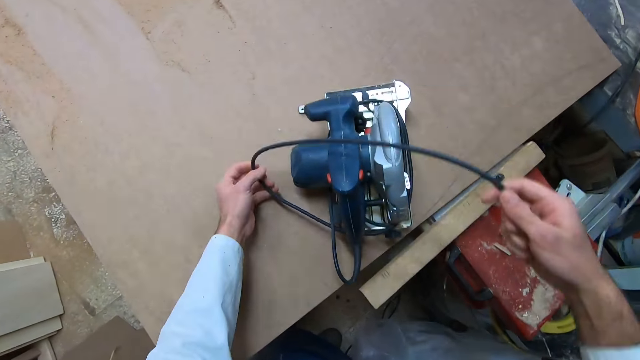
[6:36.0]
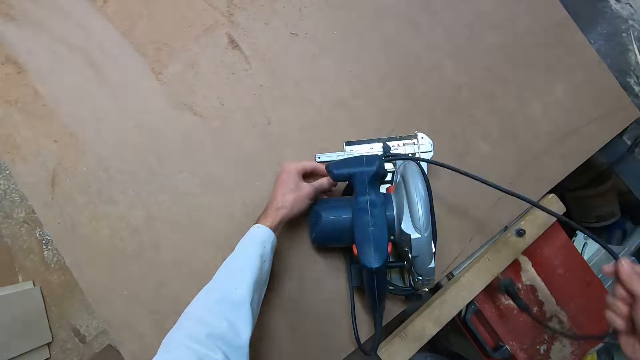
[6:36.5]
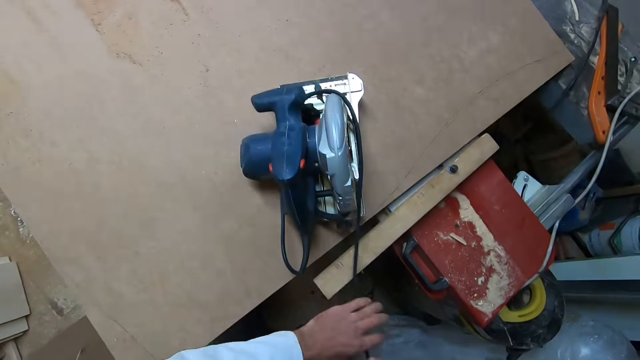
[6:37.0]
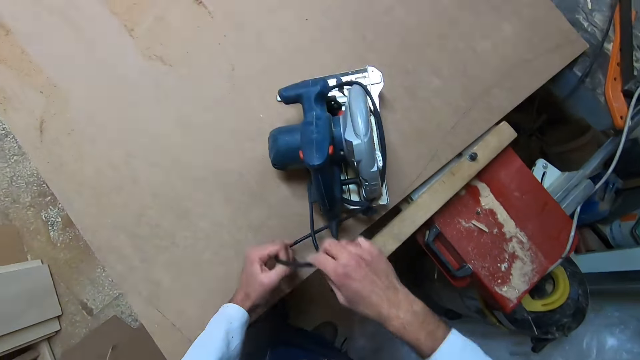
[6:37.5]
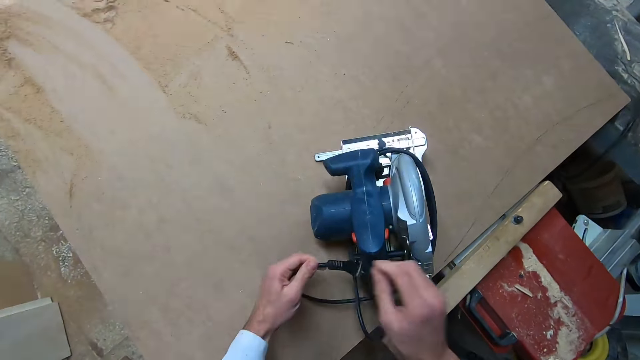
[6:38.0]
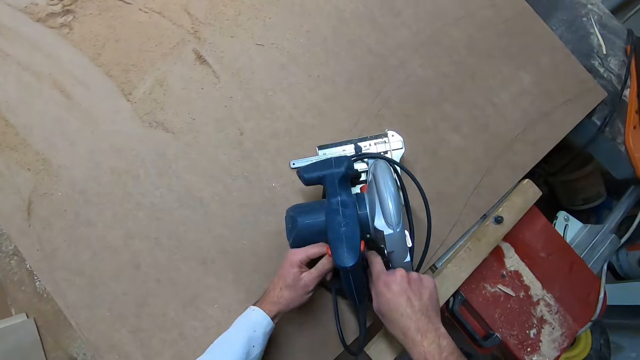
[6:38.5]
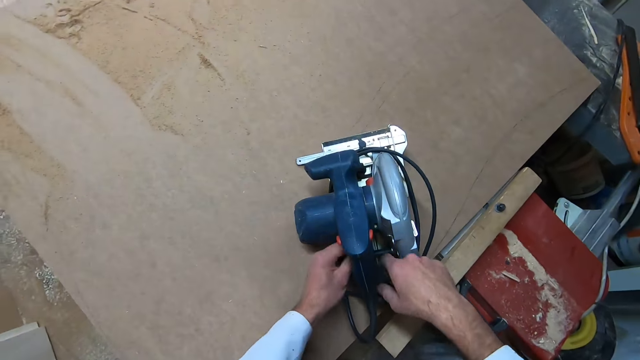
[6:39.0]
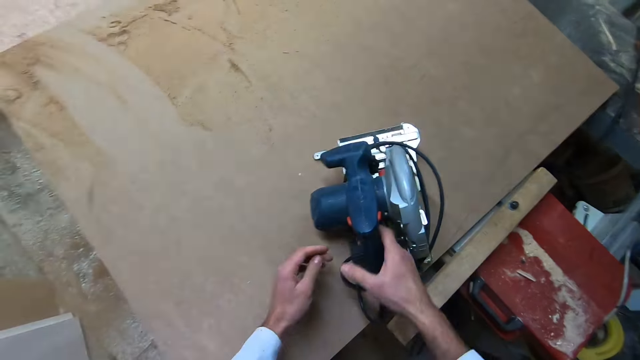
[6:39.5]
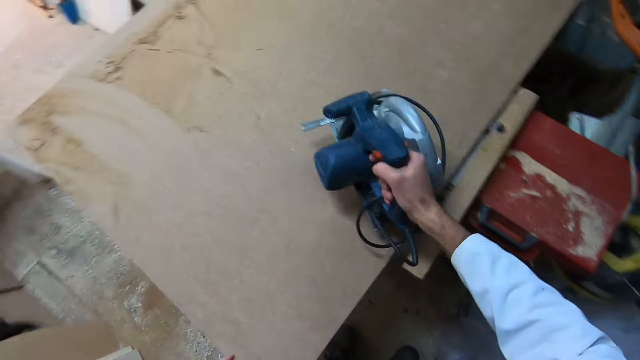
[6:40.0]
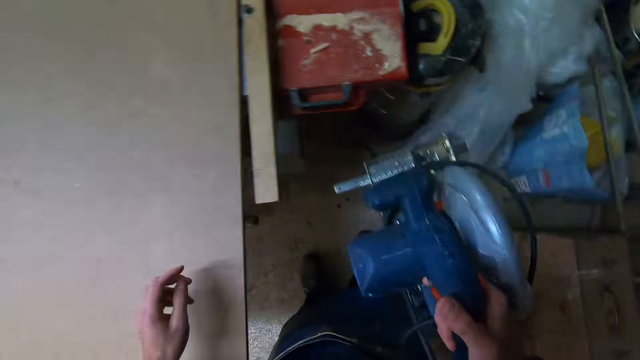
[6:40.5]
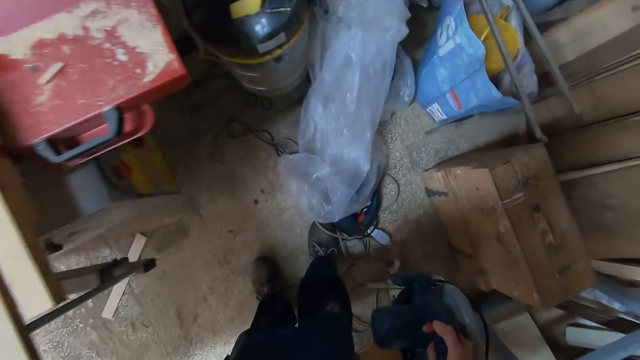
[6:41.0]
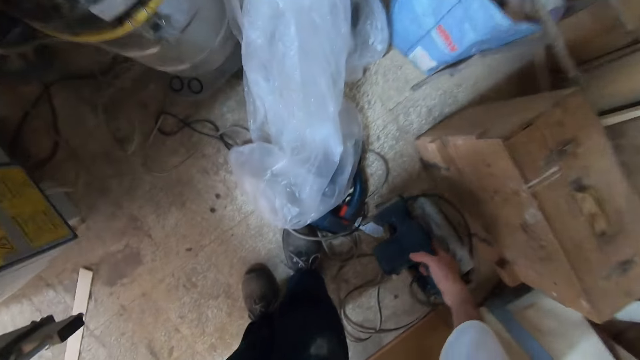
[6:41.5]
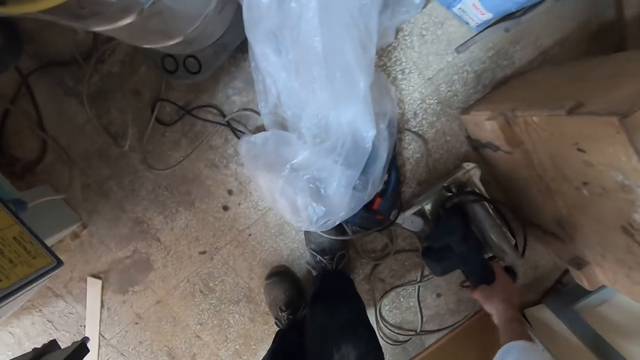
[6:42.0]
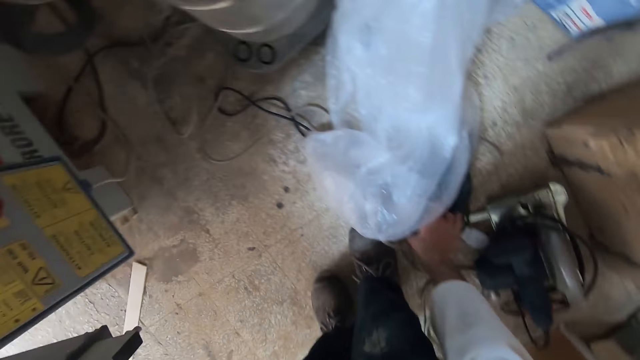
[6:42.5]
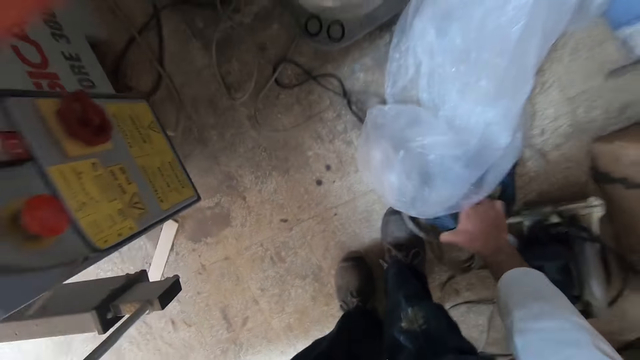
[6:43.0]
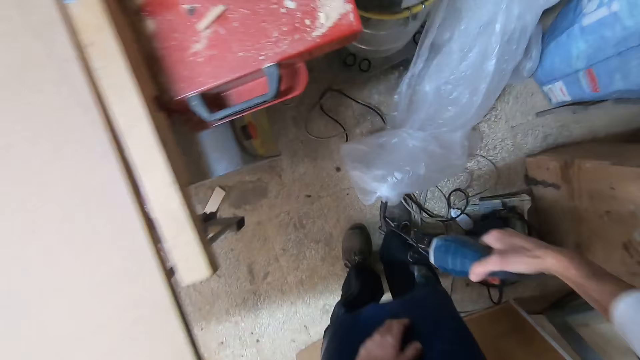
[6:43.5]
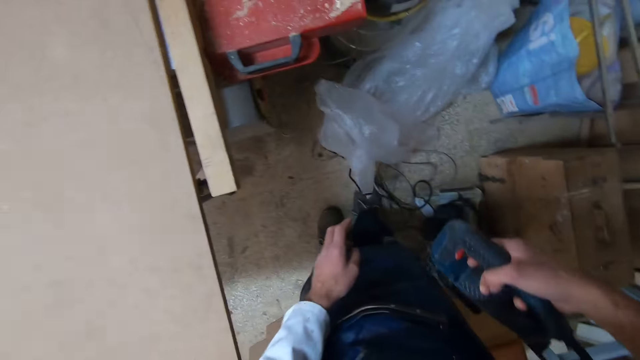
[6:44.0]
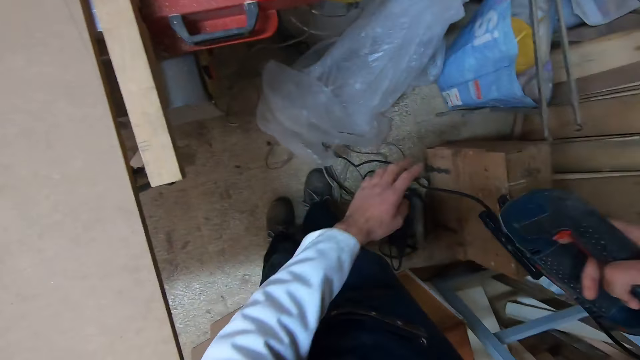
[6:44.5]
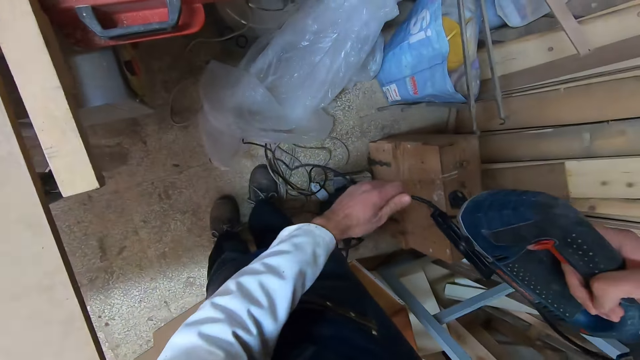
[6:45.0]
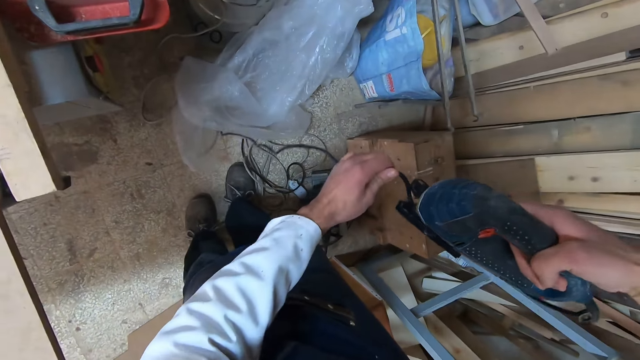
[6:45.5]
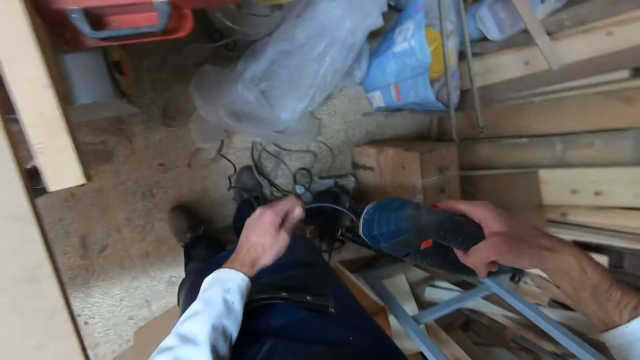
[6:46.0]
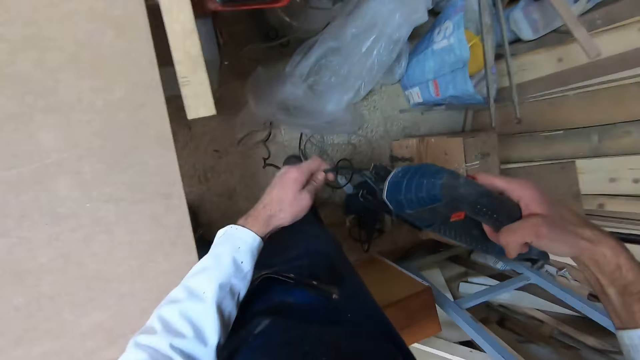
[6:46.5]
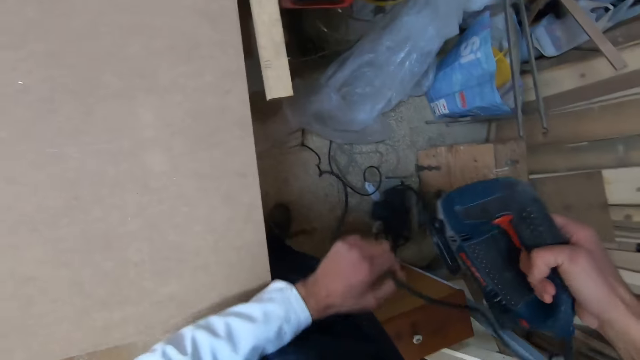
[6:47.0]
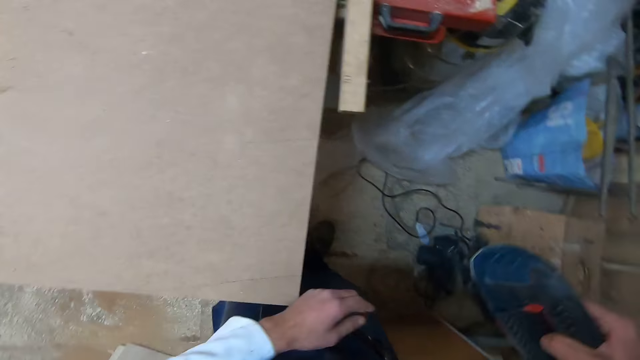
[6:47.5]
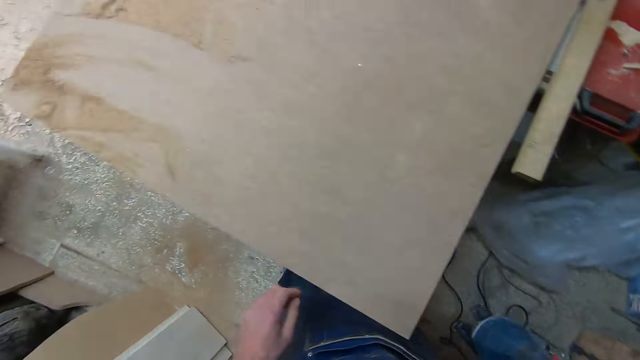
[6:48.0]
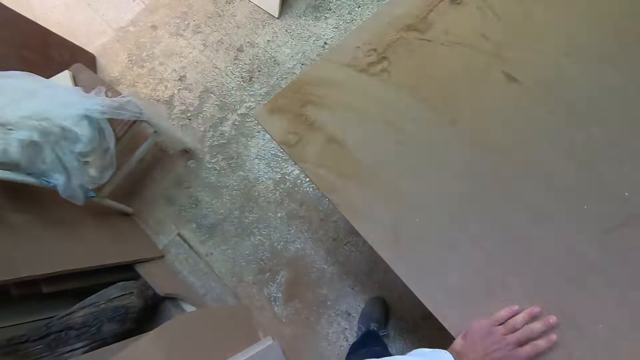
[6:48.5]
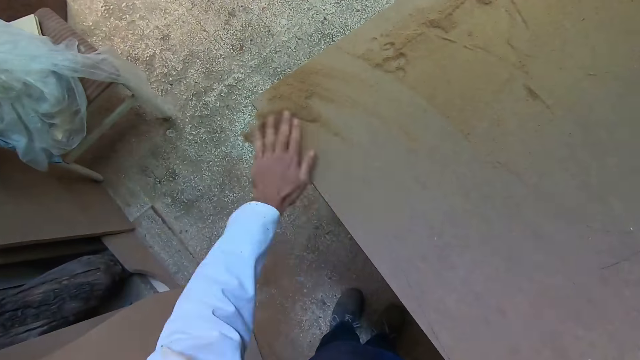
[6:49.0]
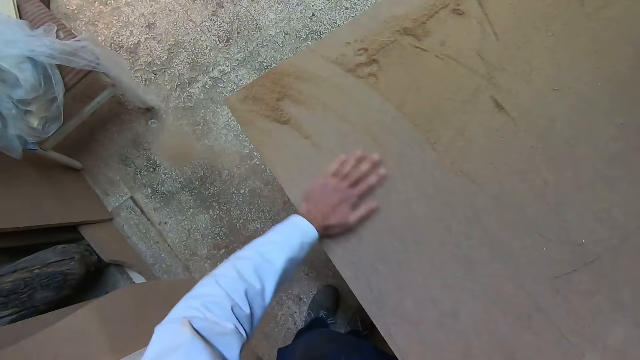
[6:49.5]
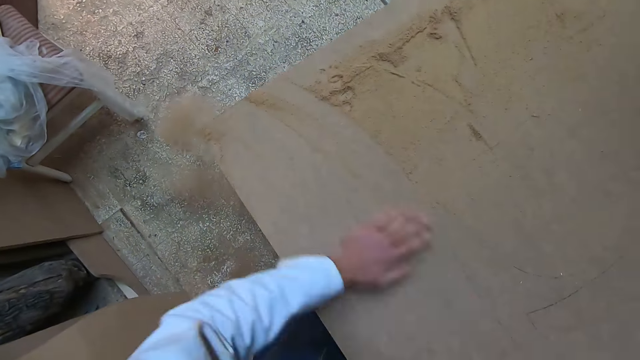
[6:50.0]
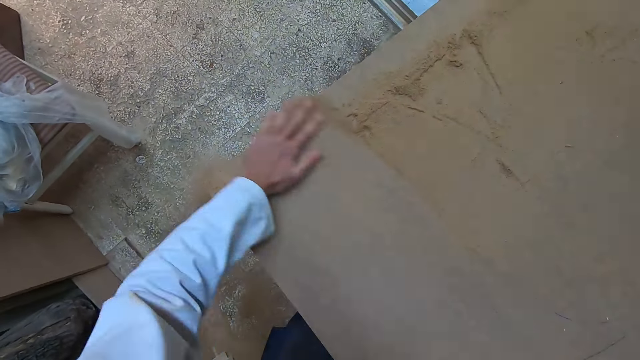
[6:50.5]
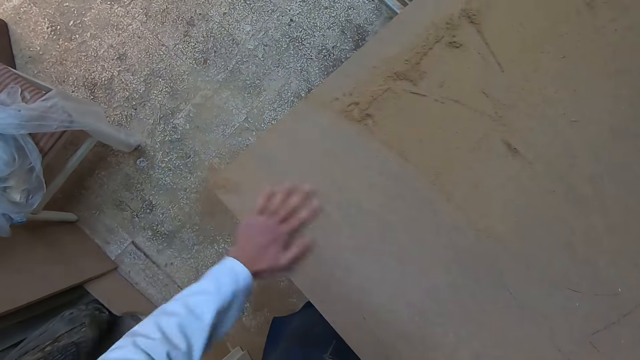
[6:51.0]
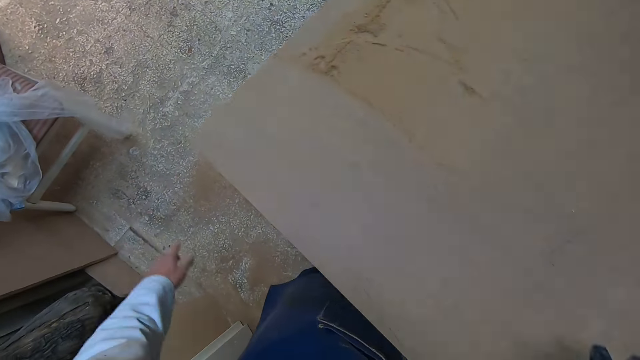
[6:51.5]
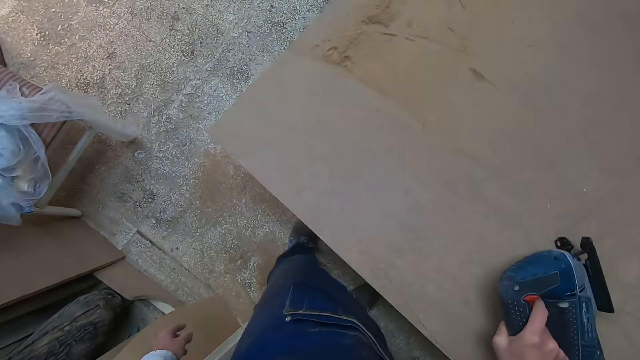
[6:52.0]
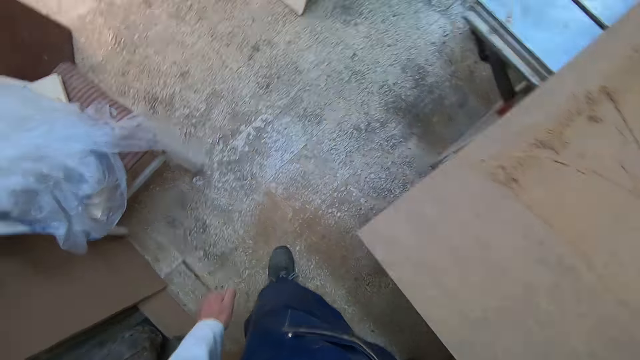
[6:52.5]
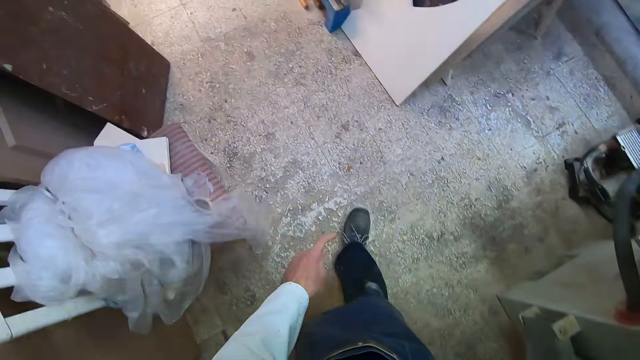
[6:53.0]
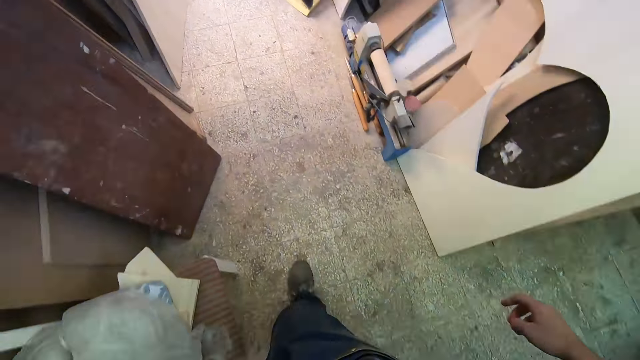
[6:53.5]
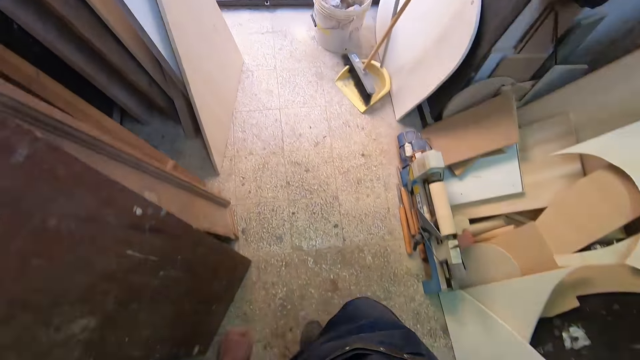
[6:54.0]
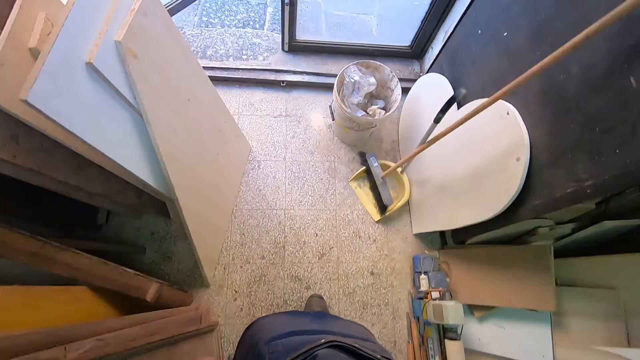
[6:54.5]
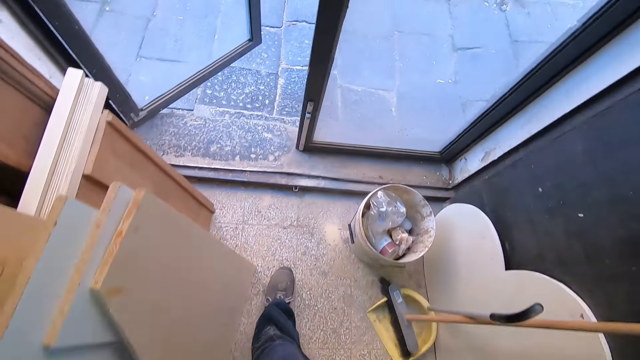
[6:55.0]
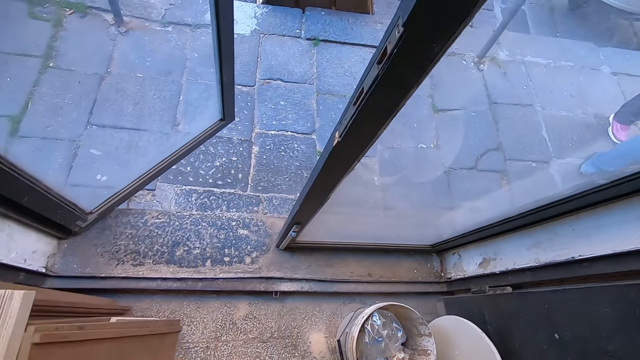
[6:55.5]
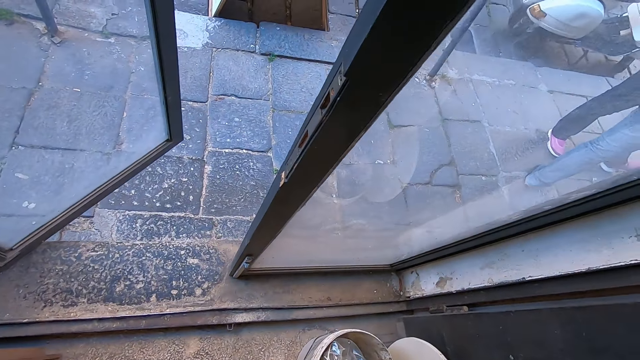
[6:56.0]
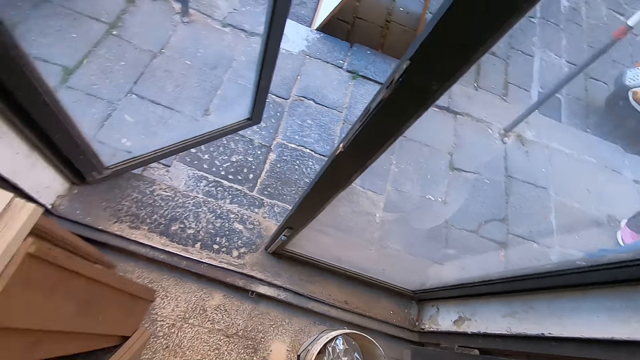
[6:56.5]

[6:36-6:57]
The camera wearer talks. He carries the circular saw. He picks up the electric hand saw. He drops the circular saw on the floor. He talks out loud. He picks up the reciprocating hand saw or jigsaw. He powers the jigsaw. He picks up the wire and adjusts the wire of the jigsaw. He sweeps sawdust from on the plank with his hand. He drops the jigsaw on the plank. He walks to the door. He talks out loud.
